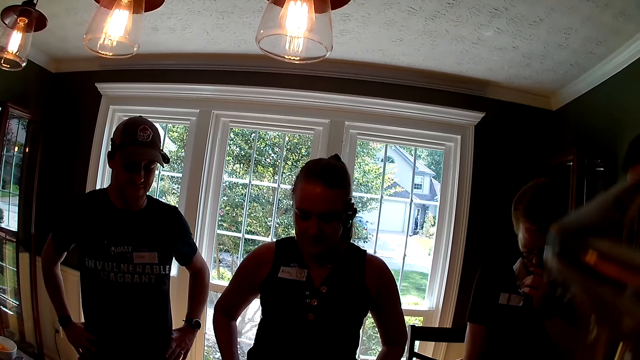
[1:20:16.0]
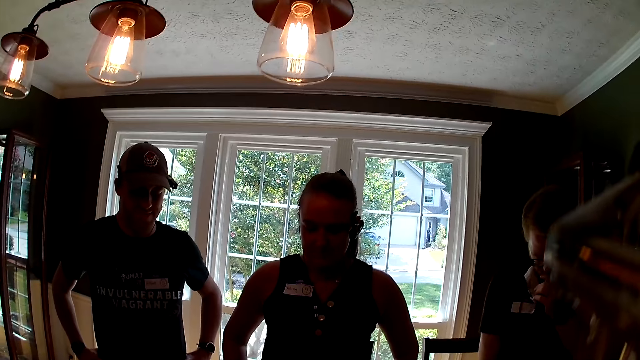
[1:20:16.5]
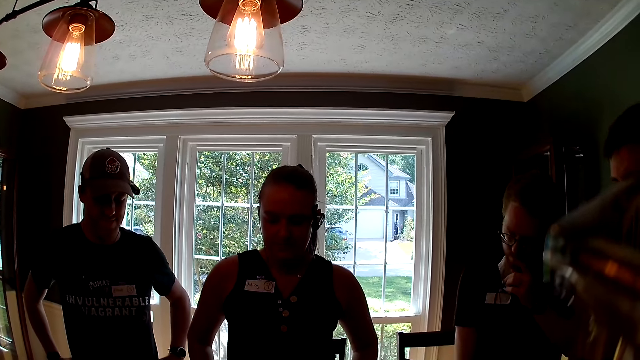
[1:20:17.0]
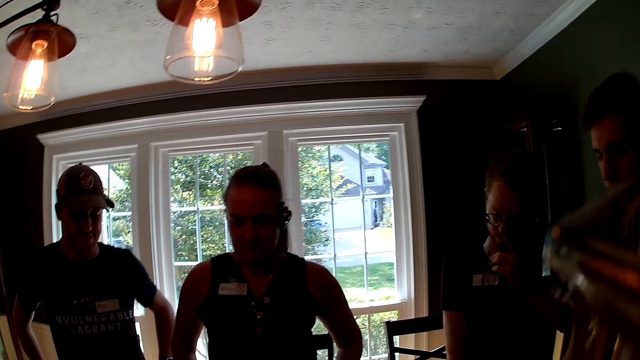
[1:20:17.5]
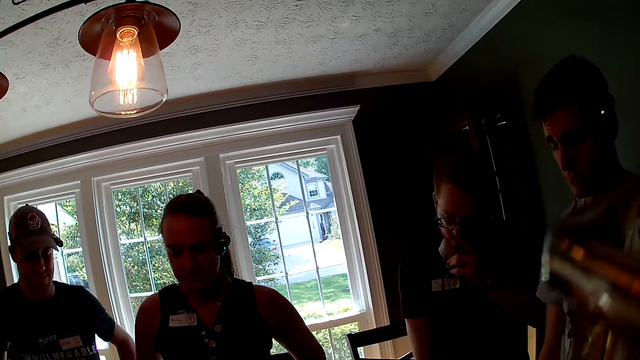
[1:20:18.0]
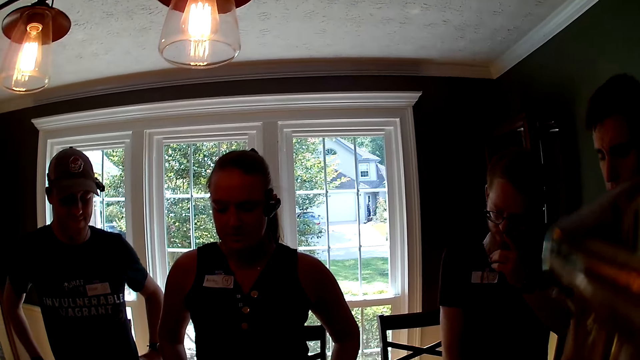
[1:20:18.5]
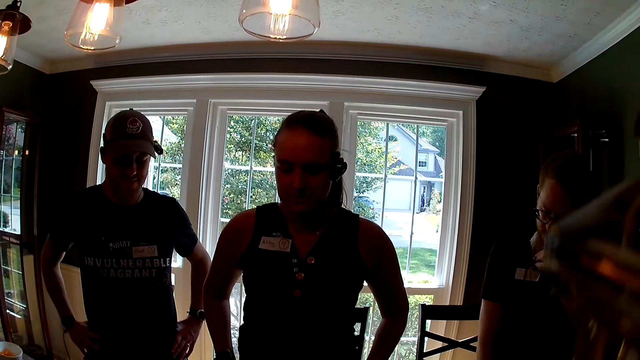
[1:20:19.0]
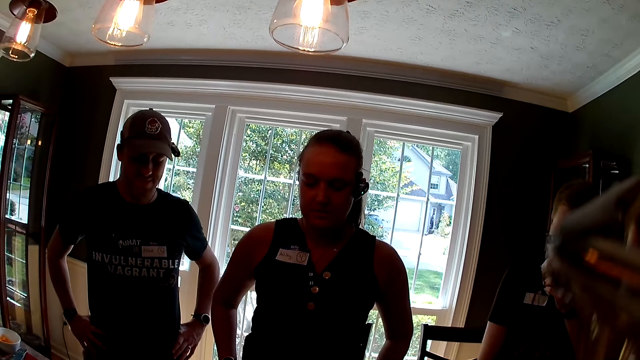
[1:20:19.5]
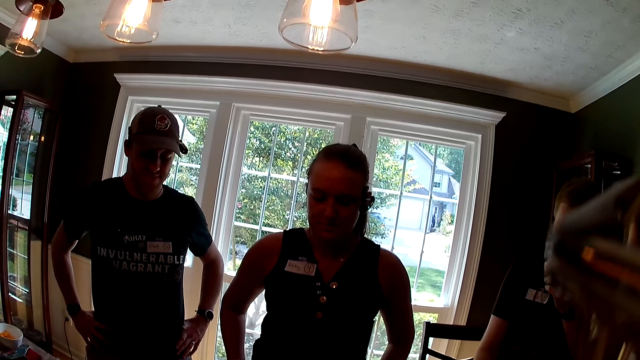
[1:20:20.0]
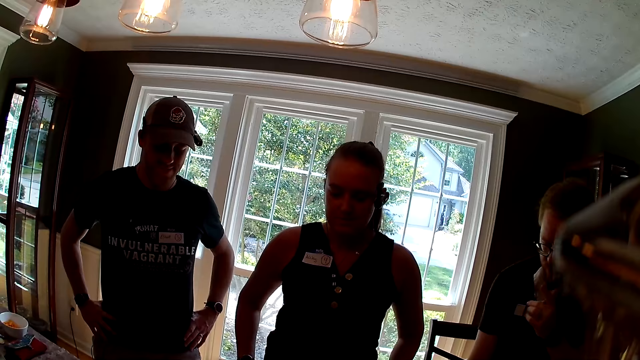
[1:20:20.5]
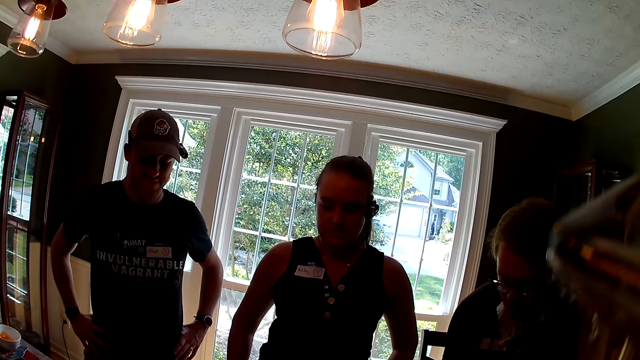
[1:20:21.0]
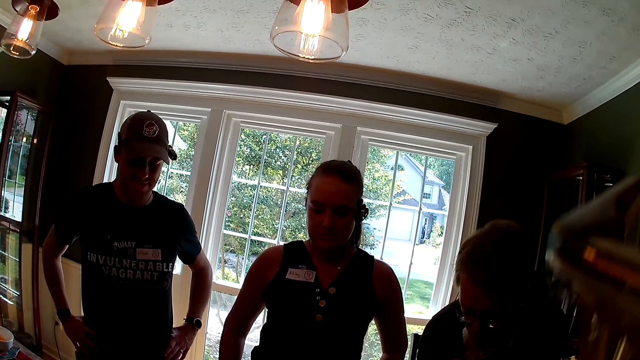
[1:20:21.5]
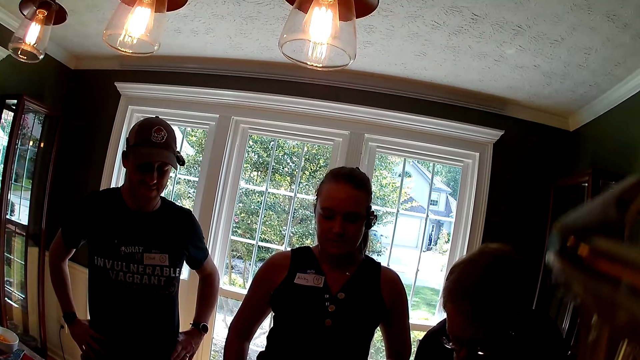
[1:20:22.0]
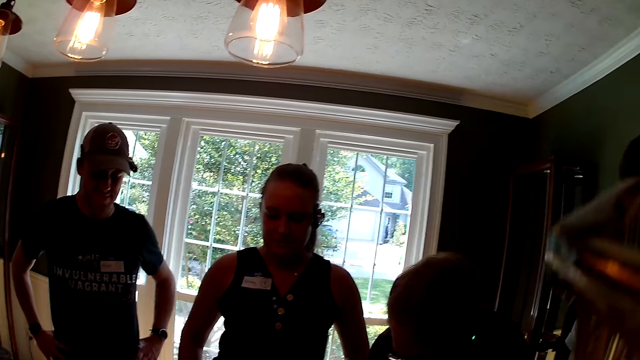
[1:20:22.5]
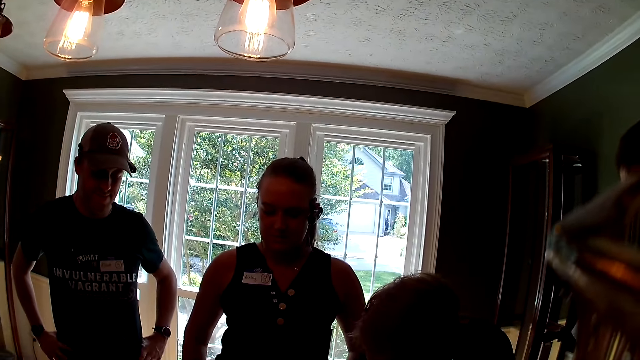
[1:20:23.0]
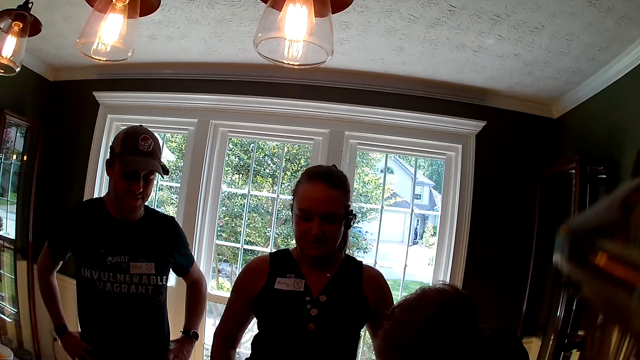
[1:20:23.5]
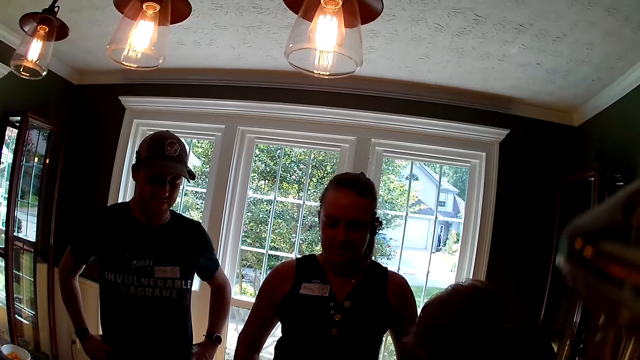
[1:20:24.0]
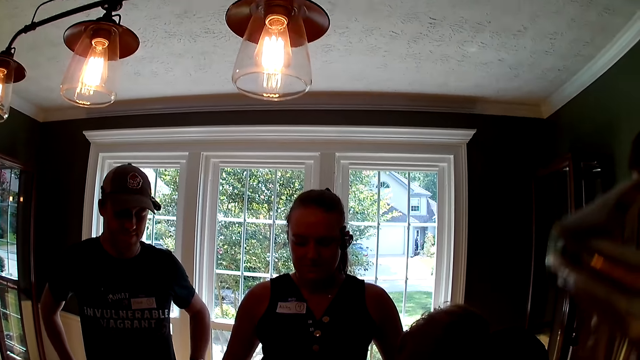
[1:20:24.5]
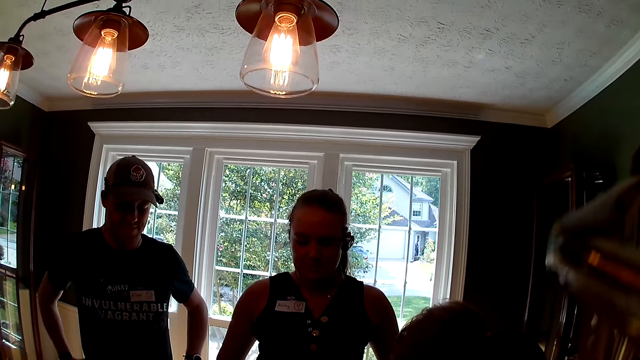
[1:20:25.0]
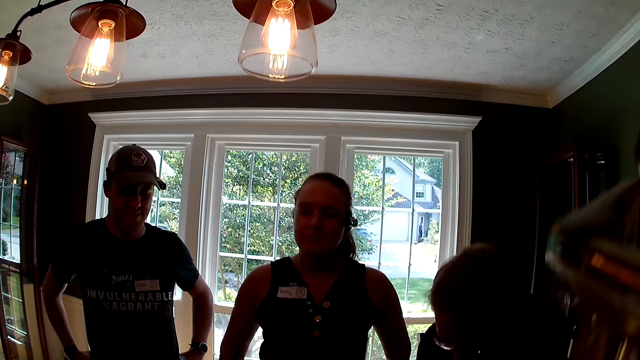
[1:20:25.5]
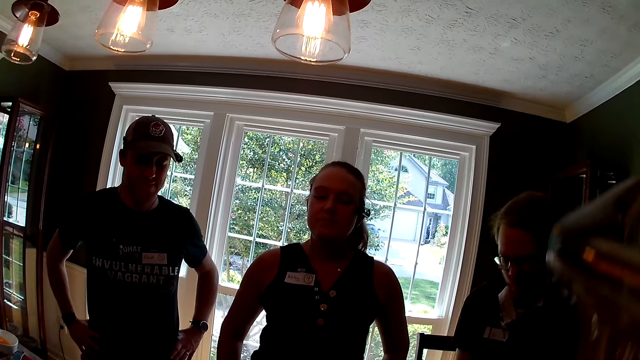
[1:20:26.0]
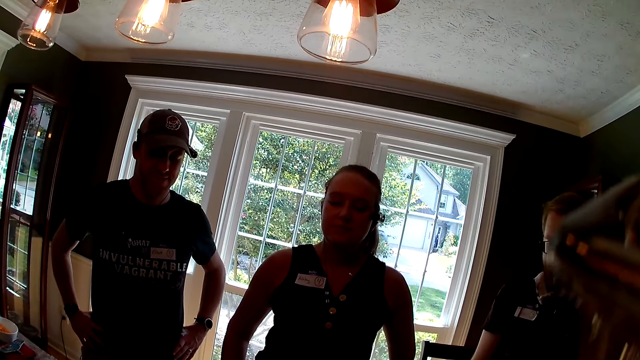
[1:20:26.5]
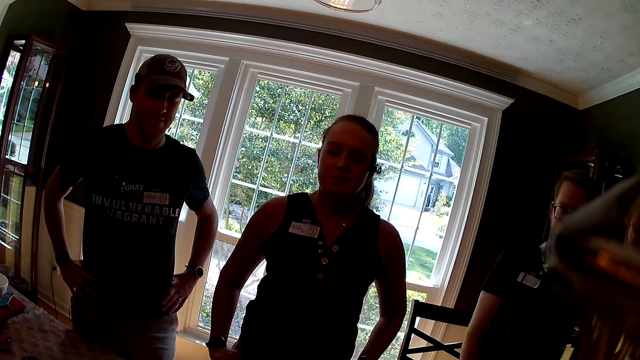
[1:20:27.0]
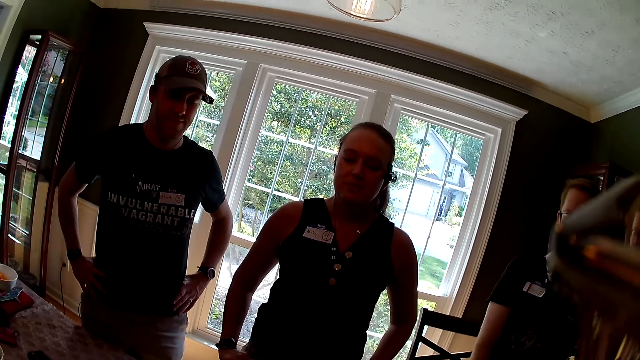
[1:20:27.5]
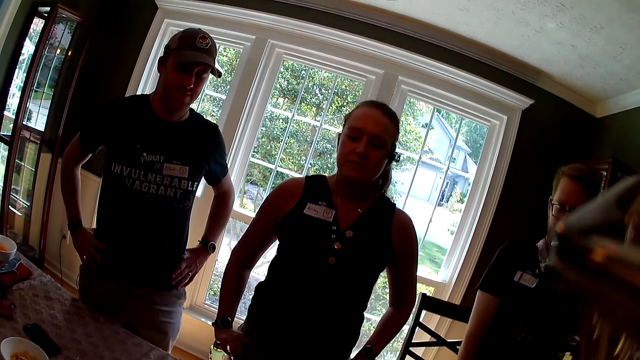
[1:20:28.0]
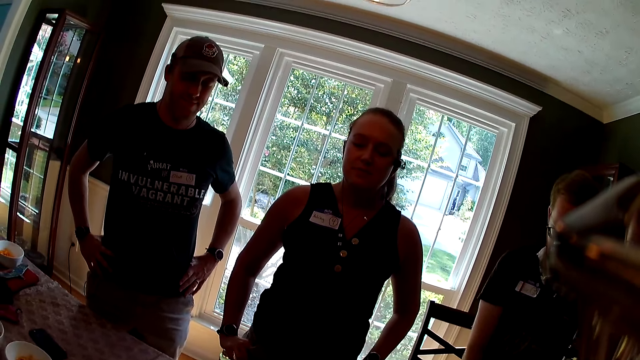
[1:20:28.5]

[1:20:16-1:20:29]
A man leans on the table.

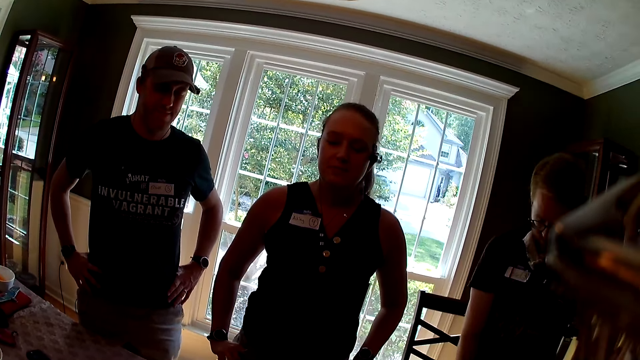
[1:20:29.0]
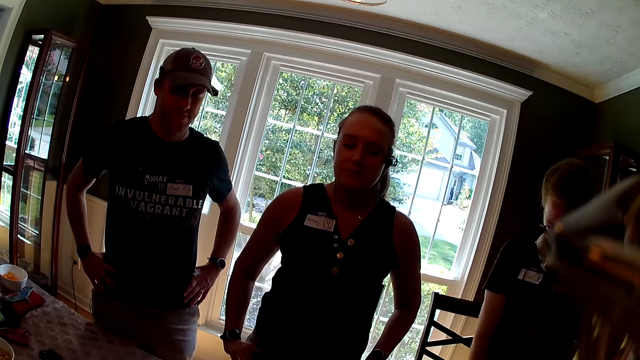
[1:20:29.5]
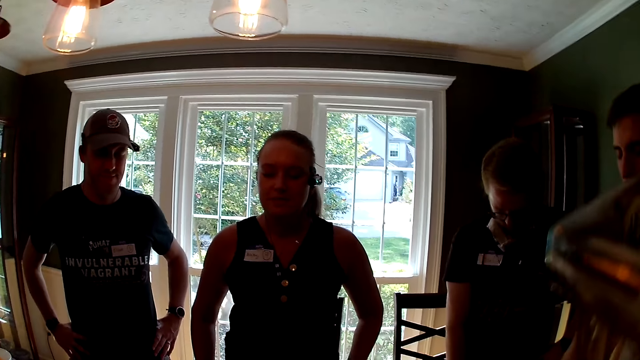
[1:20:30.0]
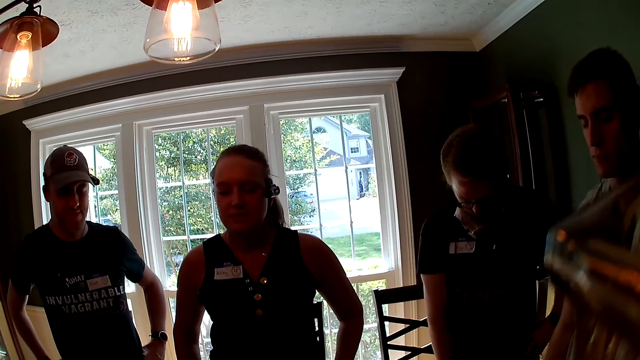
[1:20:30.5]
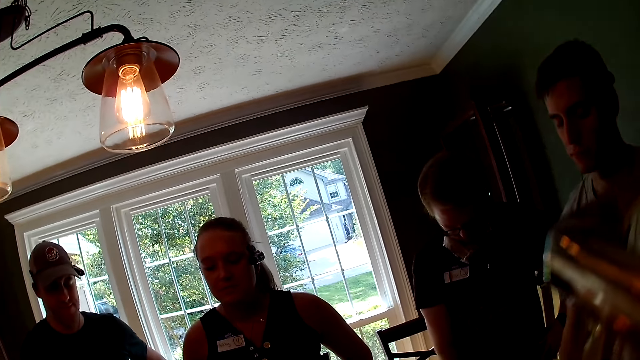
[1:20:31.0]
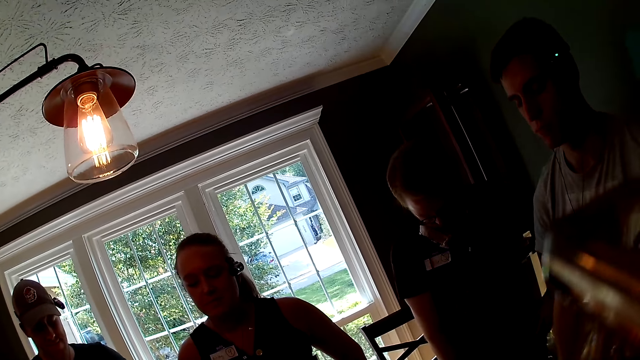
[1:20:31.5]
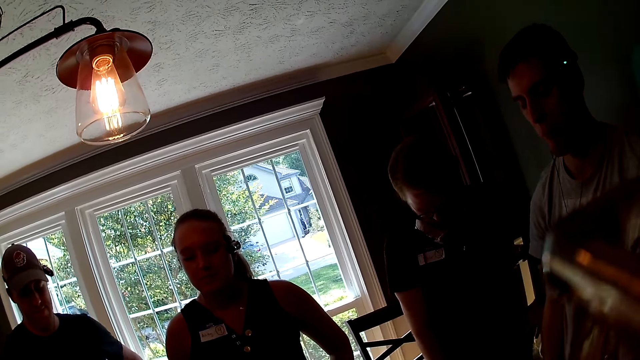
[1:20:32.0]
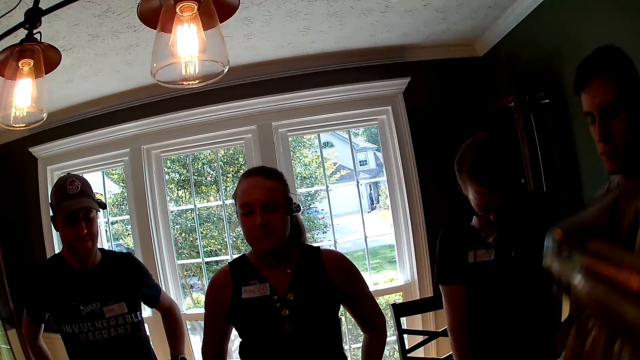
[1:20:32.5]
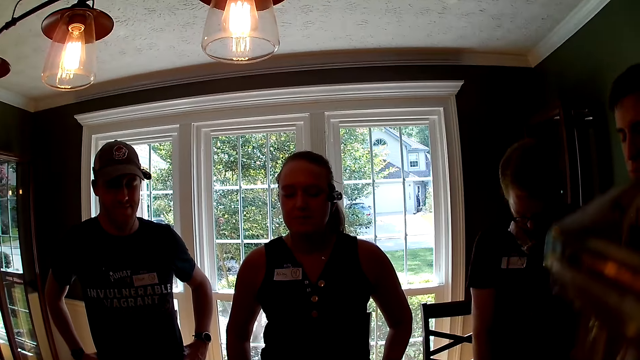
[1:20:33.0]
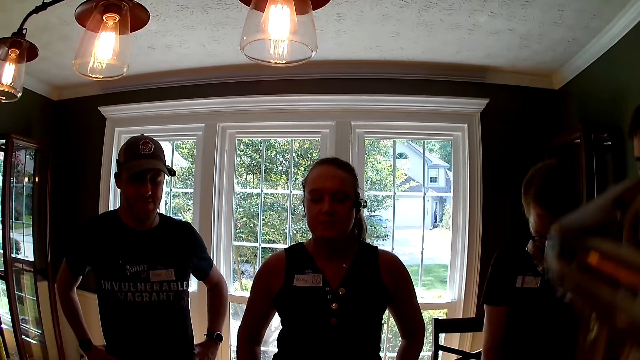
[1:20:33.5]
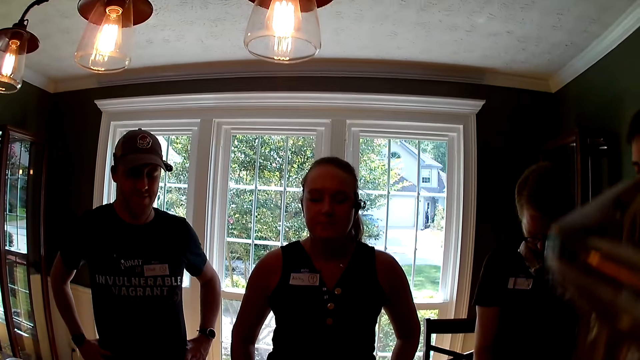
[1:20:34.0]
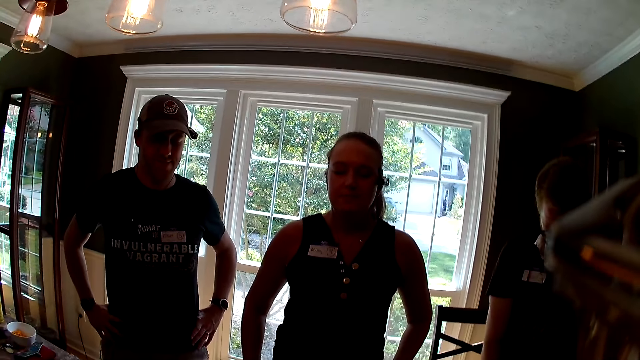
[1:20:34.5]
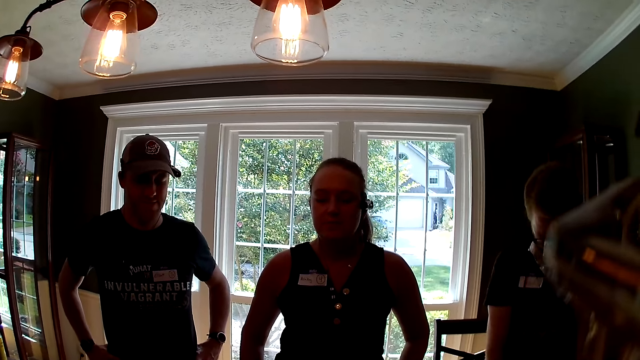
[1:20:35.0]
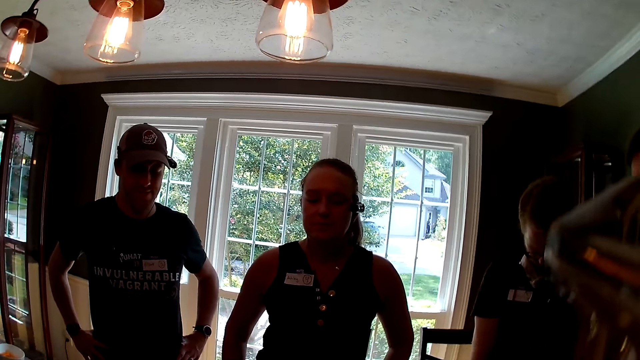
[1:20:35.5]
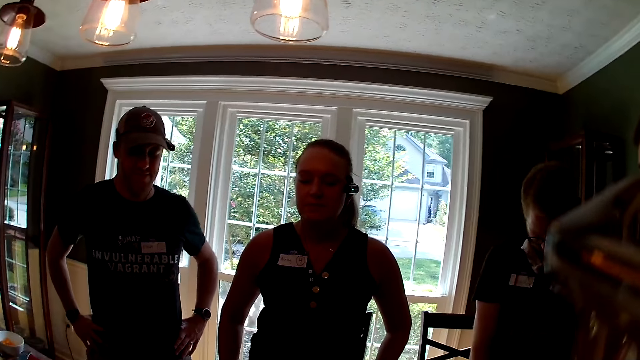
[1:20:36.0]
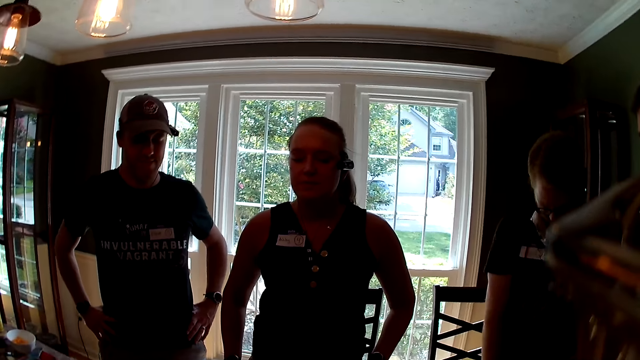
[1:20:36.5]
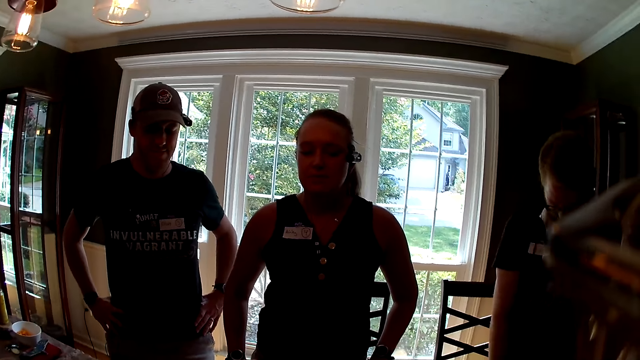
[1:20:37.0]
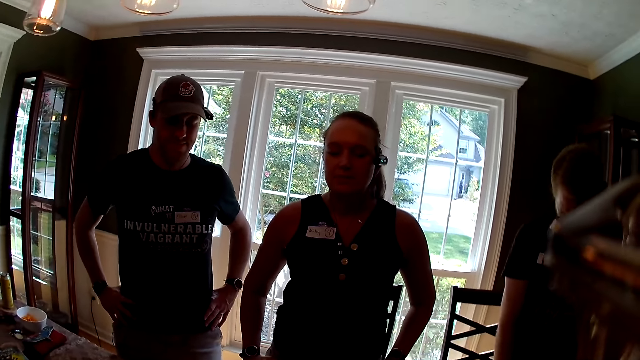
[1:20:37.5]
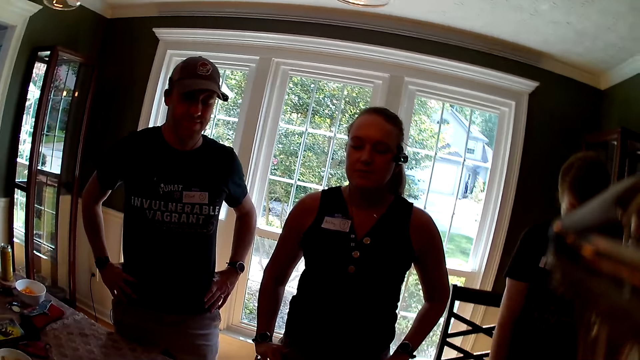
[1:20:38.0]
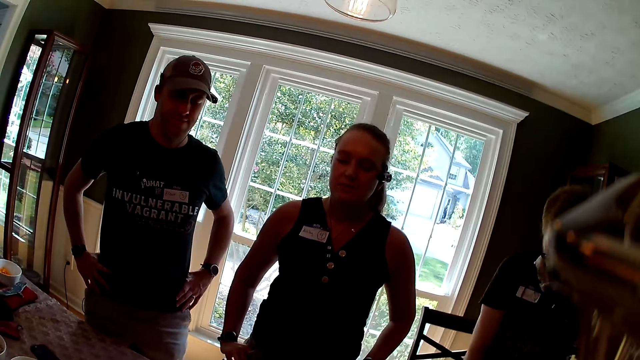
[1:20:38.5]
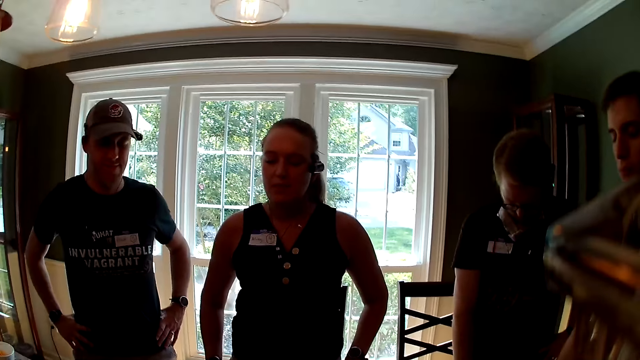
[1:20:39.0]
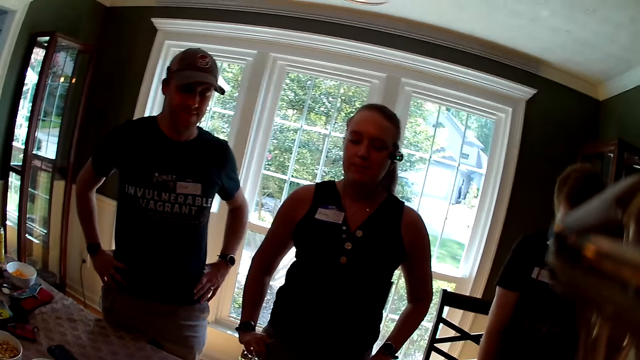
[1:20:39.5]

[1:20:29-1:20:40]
The camera wearer looks at a man.
